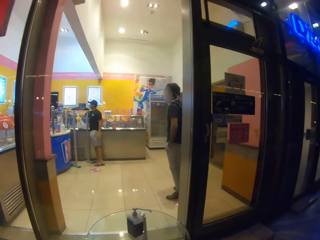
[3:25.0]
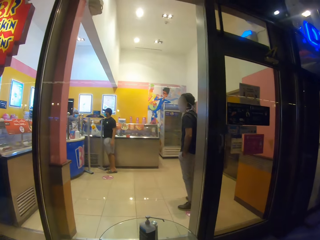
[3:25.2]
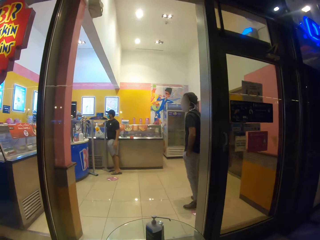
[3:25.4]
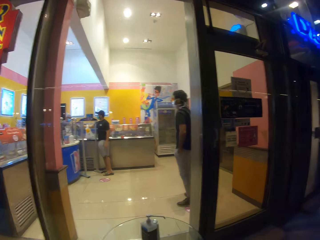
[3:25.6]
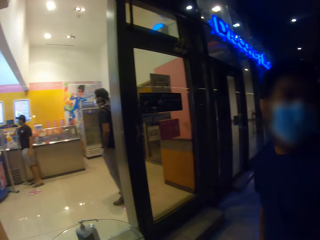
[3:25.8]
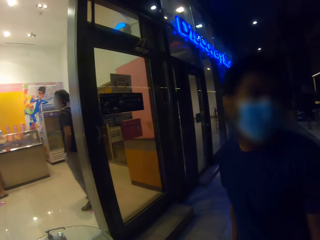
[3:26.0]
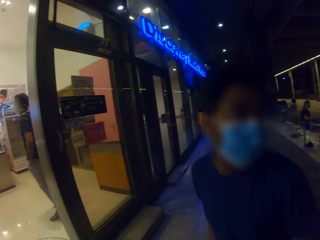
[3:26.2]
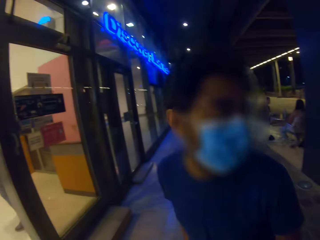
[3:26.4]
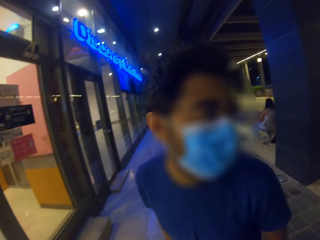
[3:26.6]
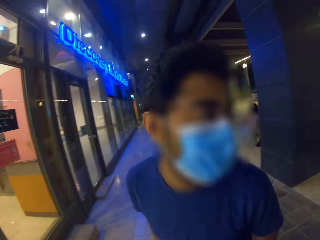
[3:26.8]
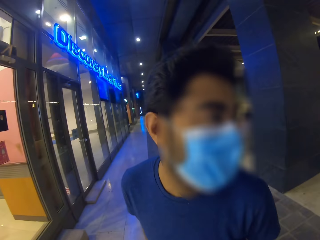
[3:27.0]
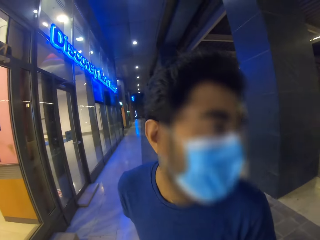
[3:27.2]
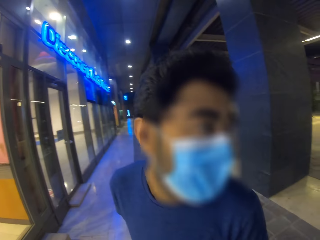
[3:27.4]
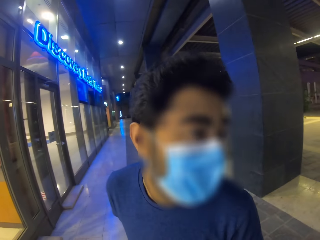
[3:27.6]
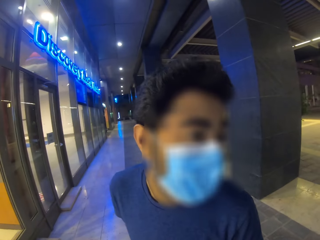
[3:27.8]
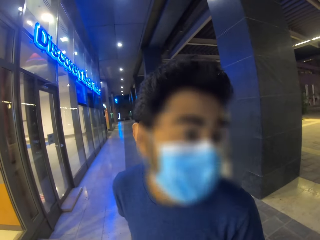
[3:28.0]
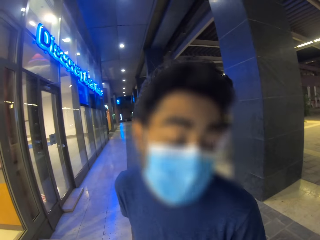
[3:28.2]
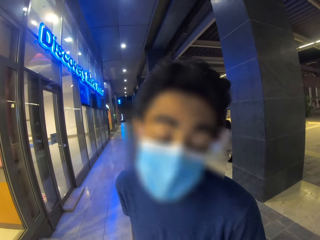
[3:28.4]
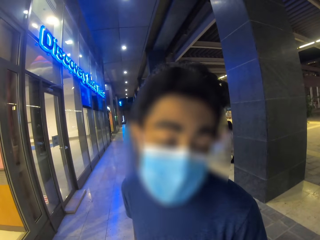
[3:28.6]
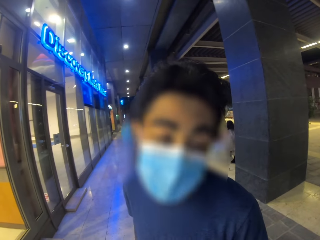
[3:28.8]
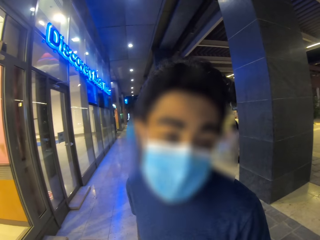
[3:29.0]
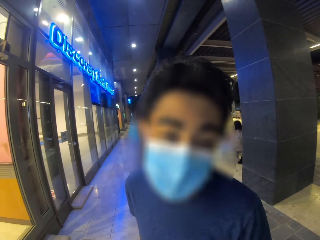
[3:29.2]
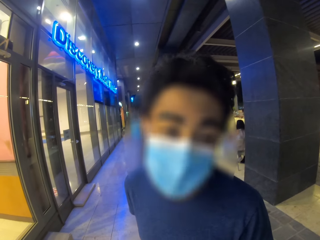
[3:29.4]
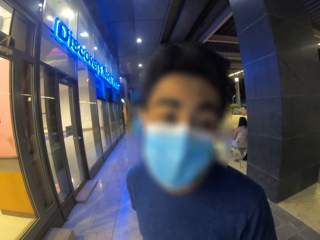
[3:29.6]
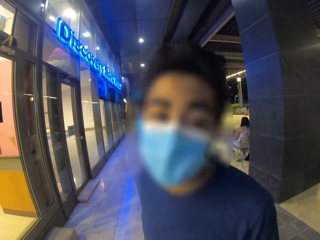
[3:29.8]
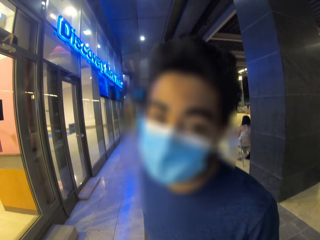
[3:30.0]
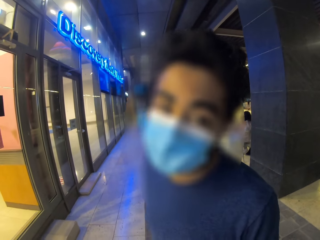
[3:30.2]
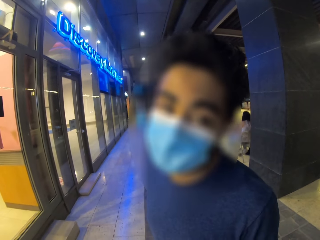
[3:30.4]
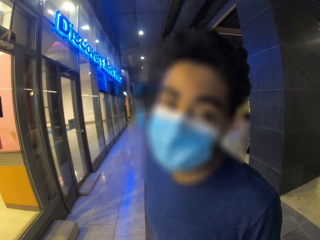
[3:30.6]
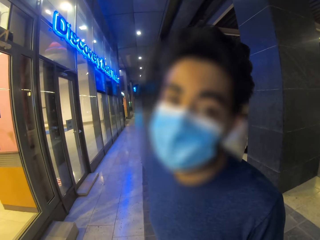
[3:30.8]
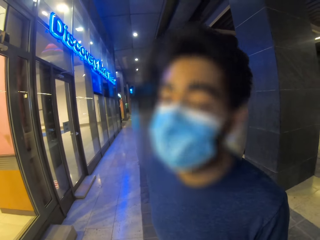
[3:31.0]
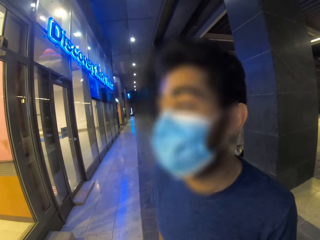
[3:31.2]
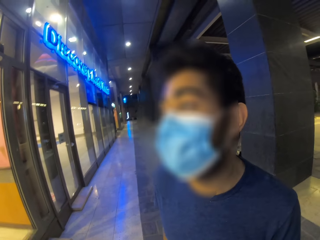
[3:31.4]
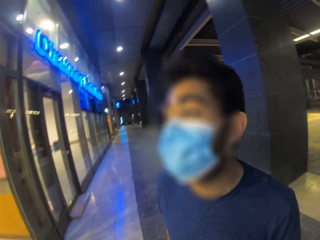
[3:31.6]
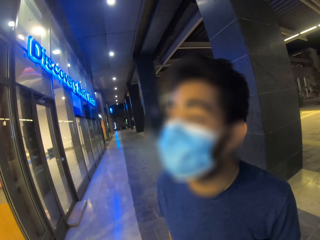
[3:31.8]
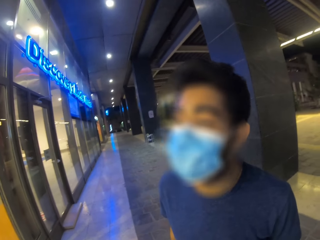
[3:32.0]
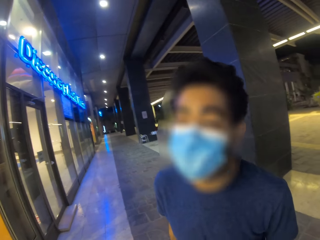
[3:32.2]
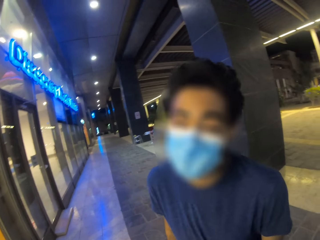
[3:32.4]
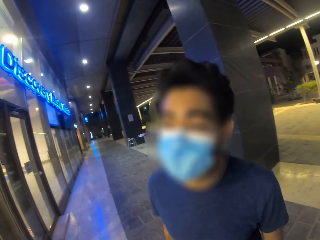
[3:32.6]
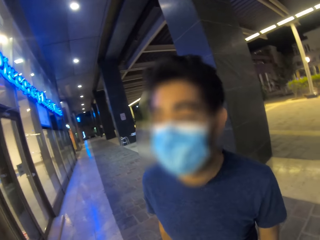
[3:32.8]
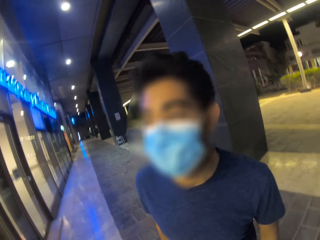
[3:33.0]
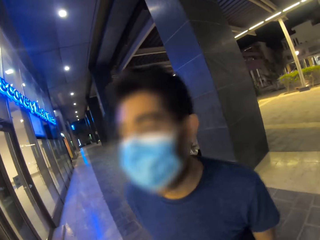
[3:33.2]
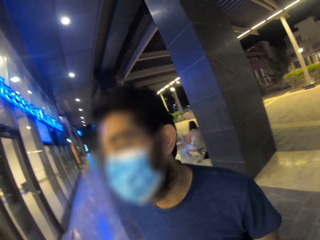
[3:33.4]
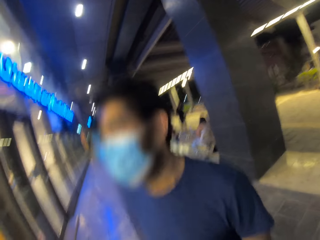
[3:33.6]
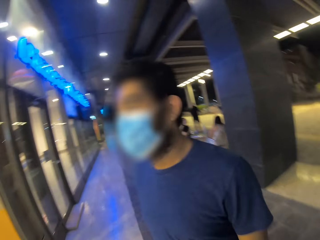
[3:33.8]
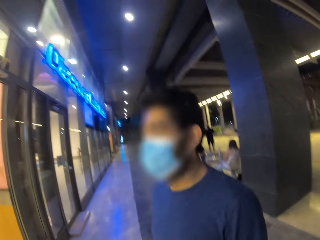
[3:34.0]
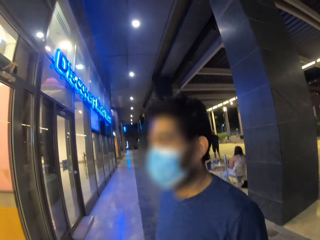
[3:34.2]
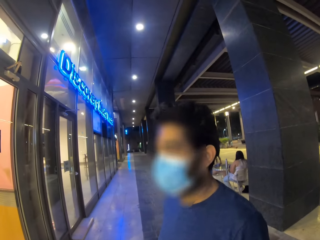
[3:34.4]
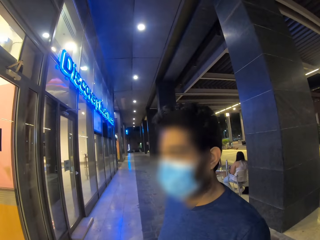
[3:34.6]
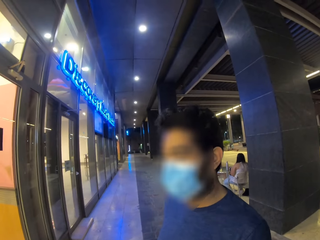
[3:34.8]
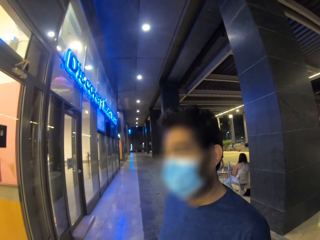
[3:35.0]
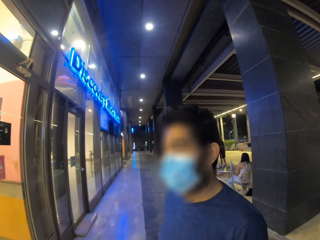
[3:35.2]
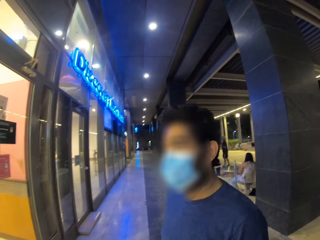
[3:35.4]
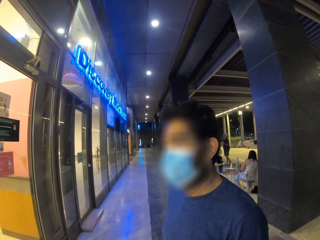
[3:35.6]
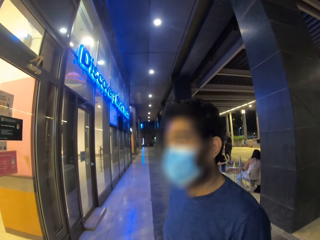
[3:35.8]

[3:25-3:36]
The camera wearer dialogues with a man.

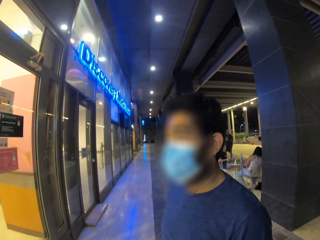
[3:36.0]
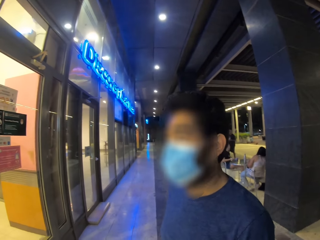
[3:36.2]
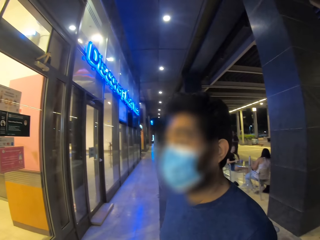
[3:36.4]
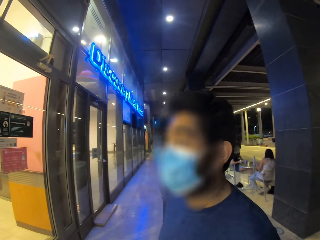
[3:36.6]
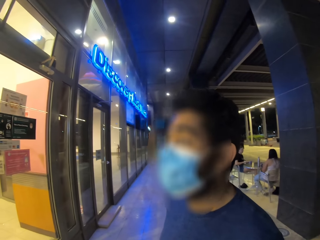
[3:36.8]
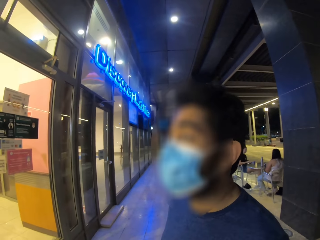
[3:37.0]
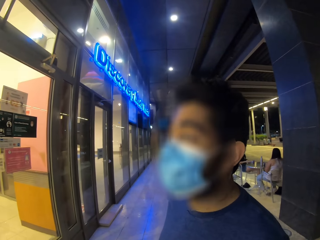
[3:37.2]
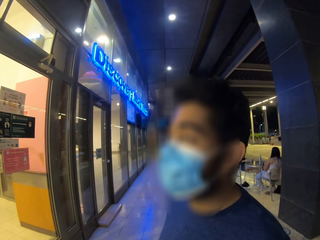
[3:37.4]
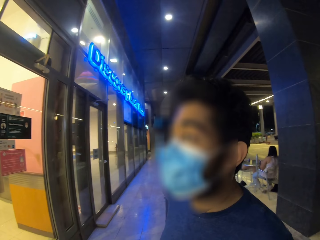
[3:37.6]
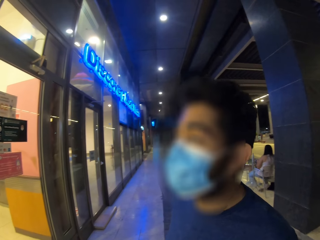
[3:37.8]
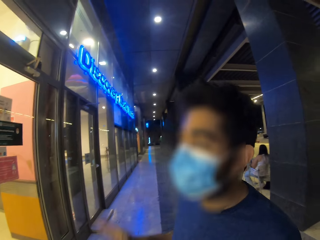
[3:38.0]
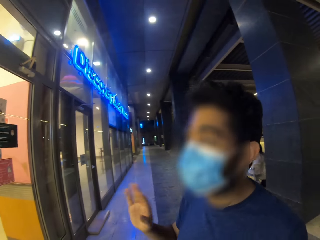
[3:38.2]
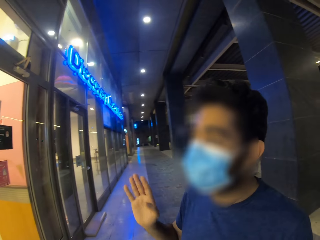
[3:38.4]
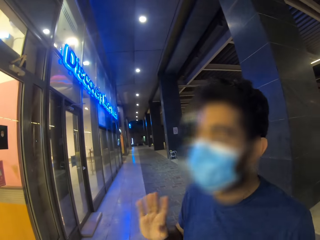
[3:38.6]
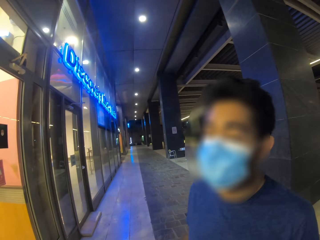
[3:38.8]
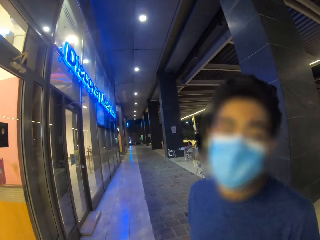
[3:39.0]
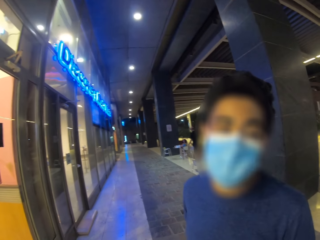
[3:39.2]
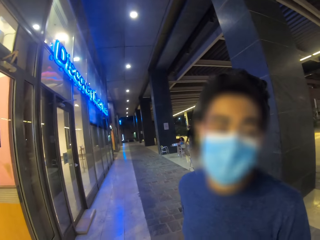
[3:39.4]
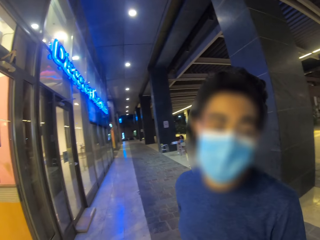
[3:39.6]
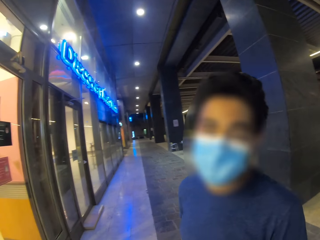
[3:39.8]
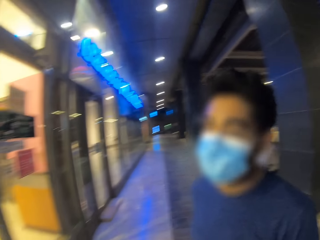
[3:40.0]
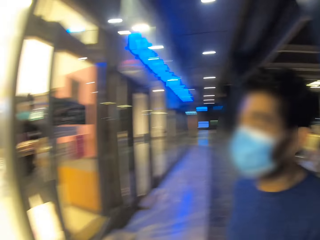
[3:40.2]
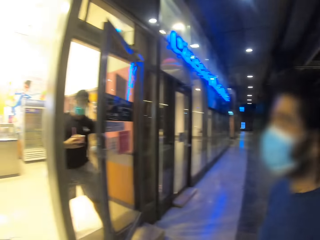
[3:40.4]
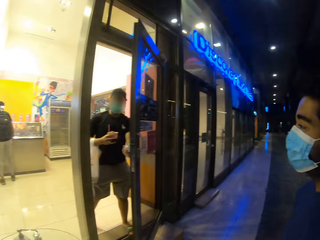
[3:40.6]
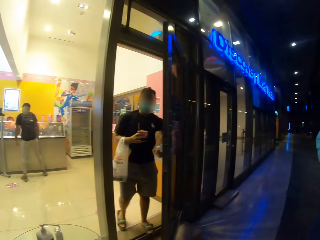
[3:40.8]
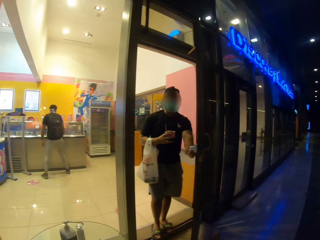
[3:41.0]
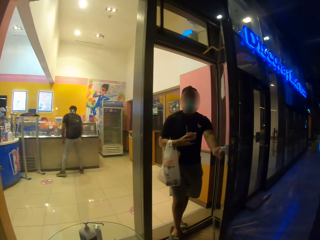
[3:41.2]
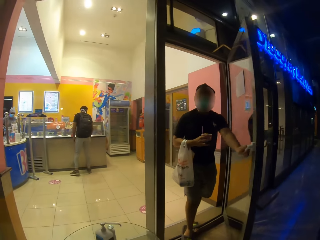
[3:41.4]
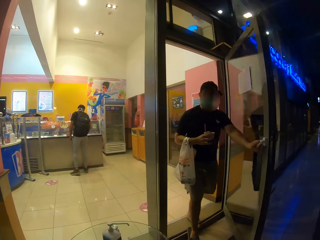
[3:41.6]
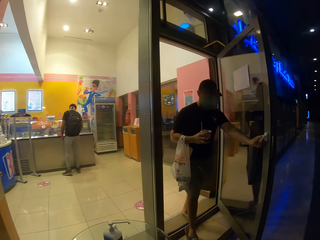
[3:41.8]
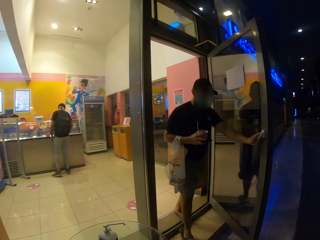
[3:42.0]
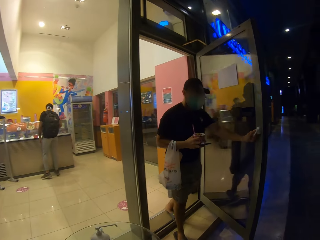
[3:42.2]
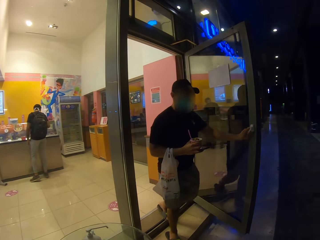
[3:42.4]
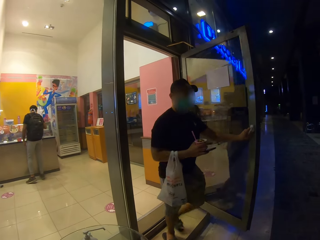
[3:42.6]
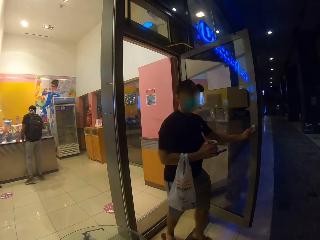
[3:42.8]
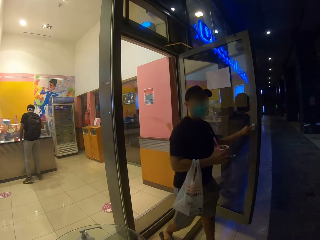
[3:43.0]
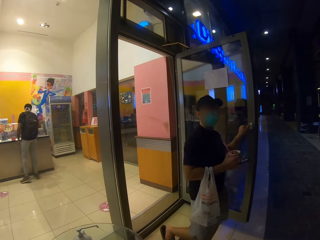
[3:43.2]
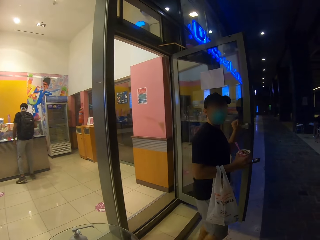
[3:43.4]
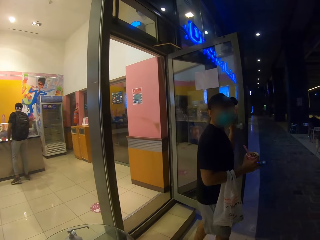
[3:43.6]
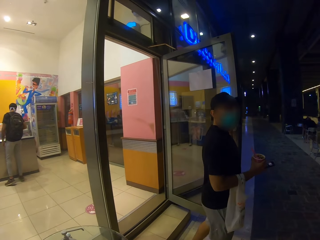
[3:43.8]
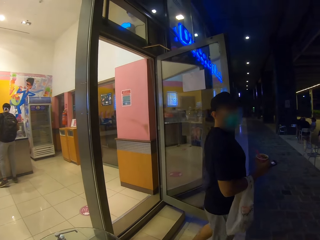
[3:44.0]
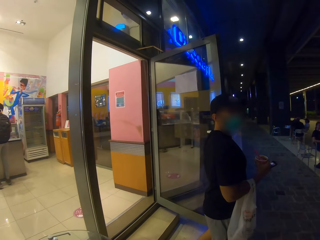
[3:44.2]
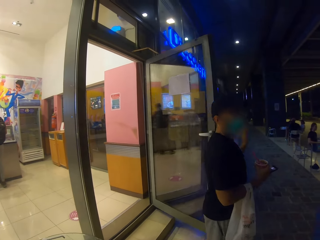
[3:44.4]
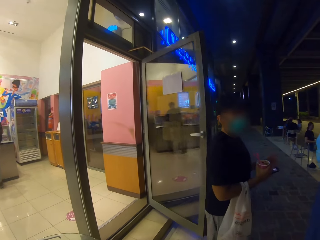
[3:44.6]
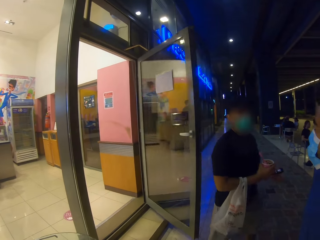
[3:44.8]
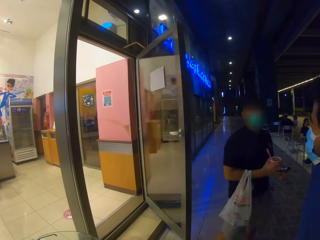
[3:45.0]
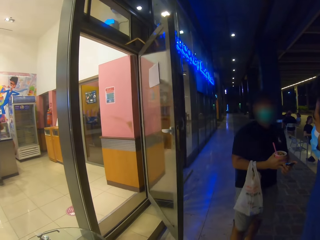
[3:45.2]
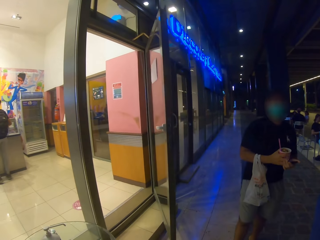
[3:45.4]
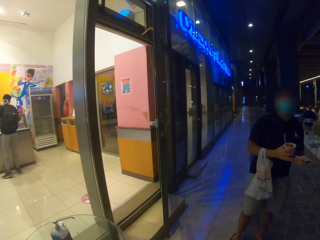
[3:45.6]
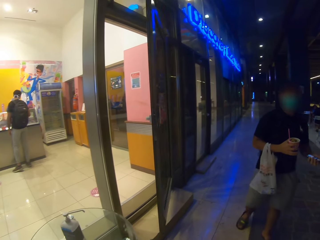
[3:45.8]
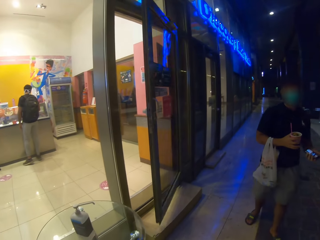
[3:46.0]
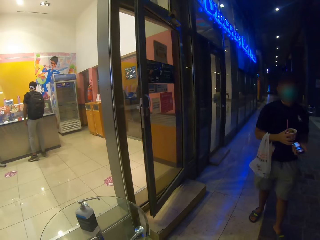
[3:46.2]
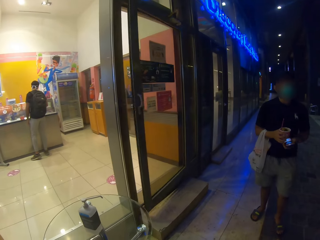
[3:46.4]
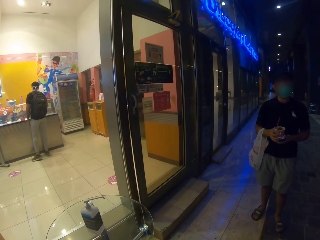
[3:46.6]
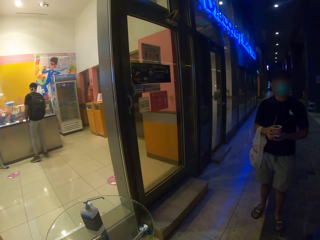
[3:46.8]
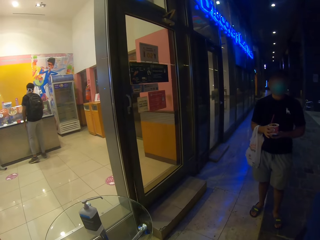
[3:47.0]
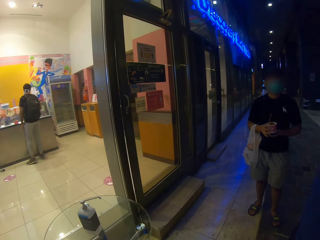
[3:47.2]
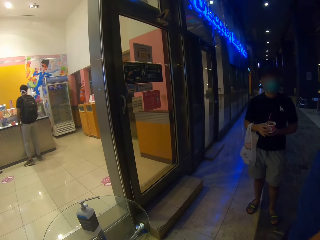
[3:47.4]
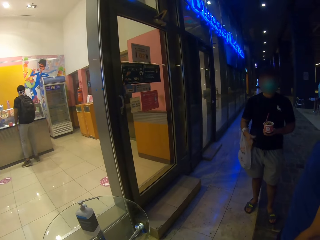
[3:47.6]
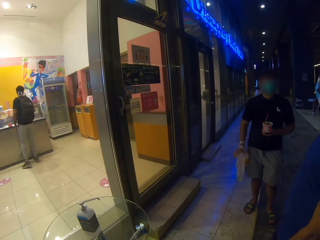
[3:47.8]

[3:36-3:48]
The camera wearer waves his hand. A person opens the door. A man exits the shop. The man holds ice cream and a shopping bag. The person walks in the building. Another man dialogues with the first man. The first man holds ice cream, the shopping bag and a cellphone. The camera wearer displays the cellphone.
